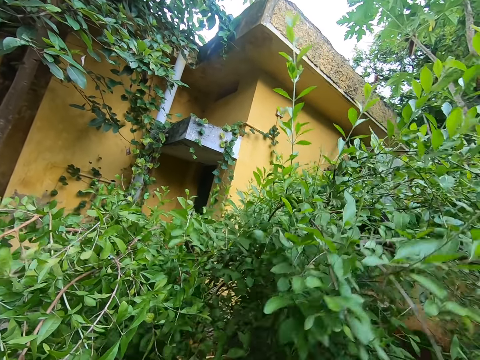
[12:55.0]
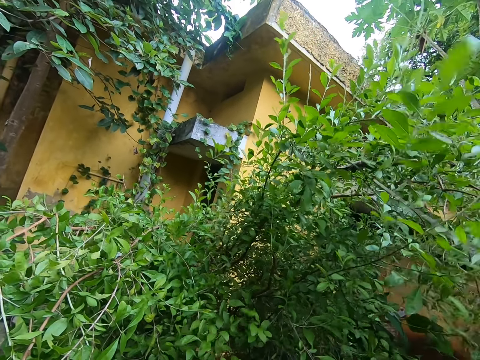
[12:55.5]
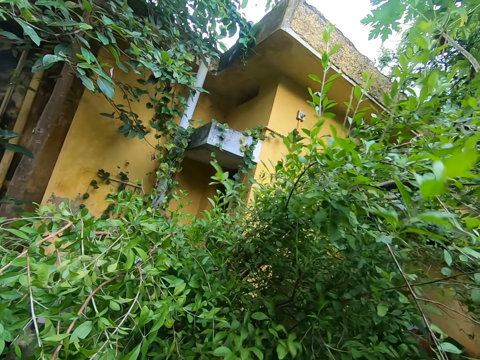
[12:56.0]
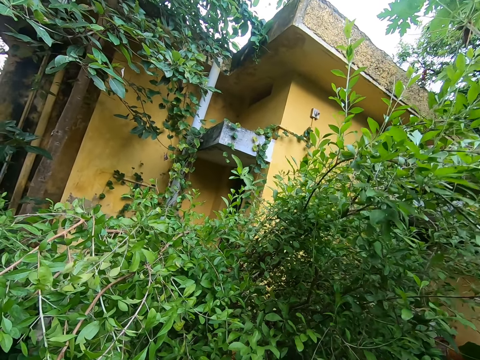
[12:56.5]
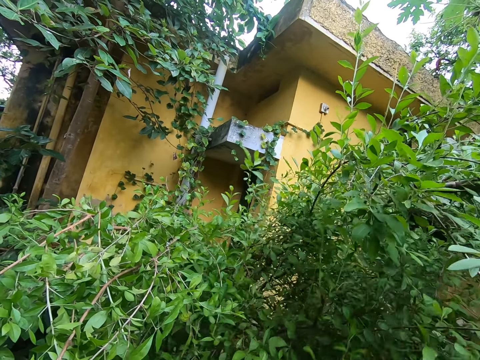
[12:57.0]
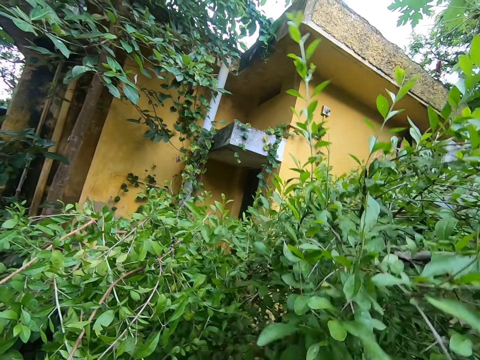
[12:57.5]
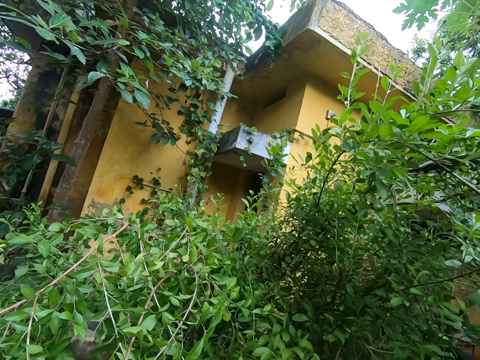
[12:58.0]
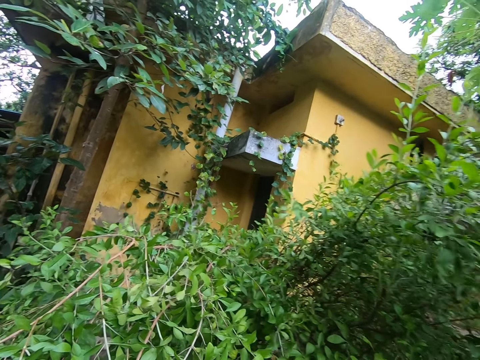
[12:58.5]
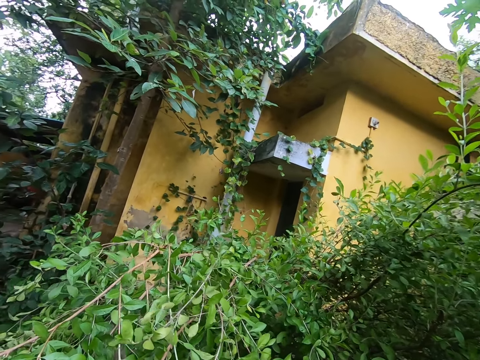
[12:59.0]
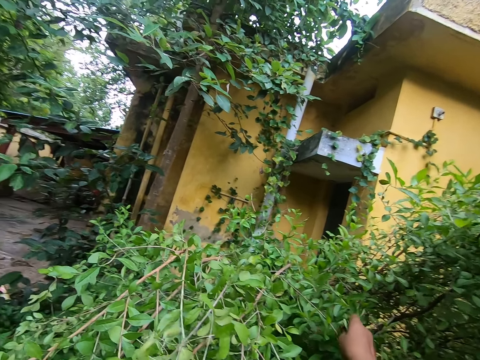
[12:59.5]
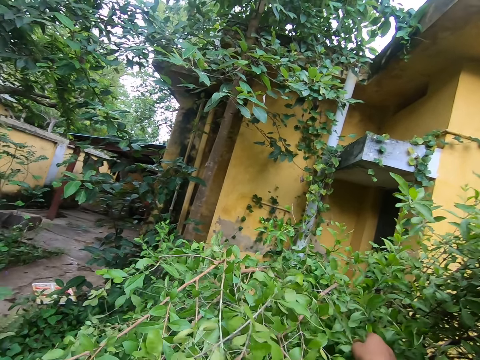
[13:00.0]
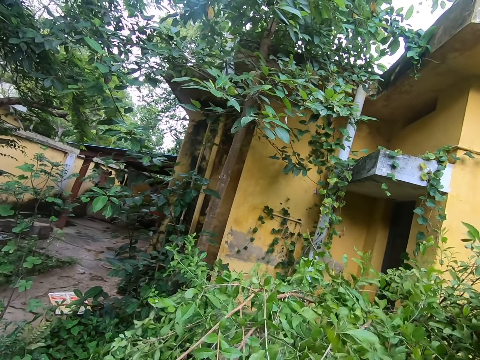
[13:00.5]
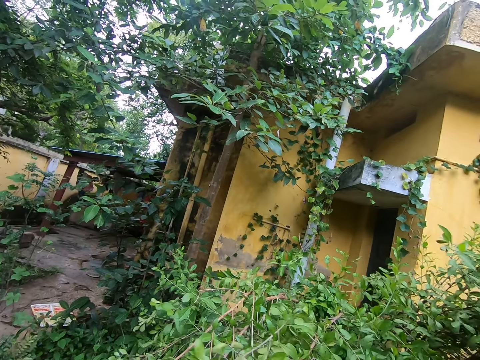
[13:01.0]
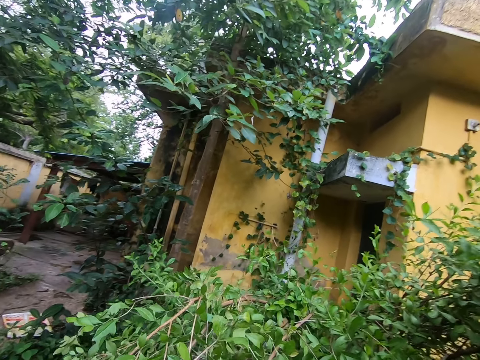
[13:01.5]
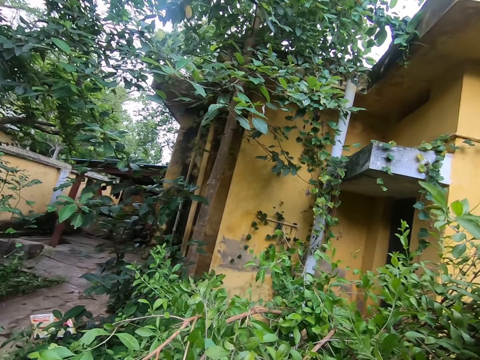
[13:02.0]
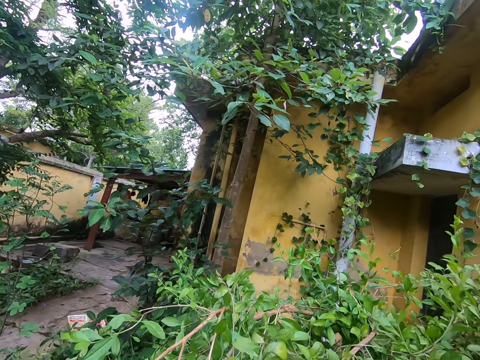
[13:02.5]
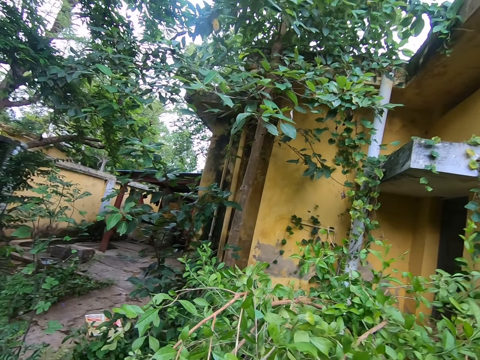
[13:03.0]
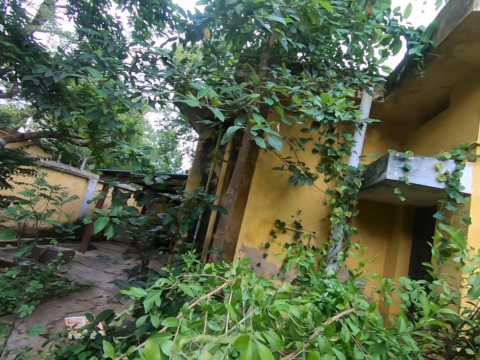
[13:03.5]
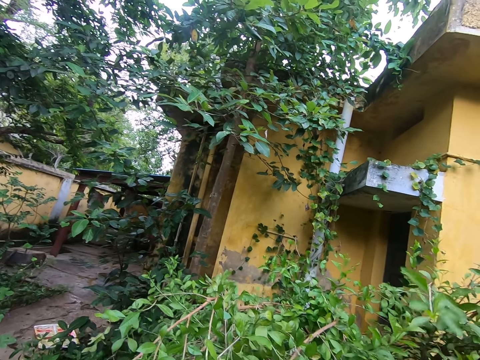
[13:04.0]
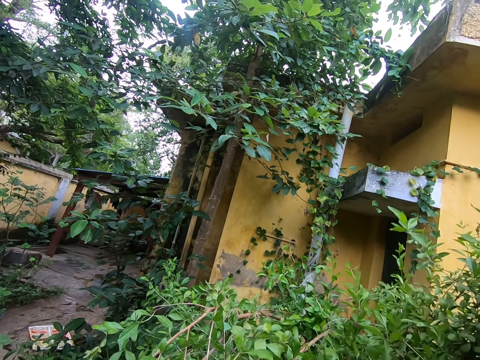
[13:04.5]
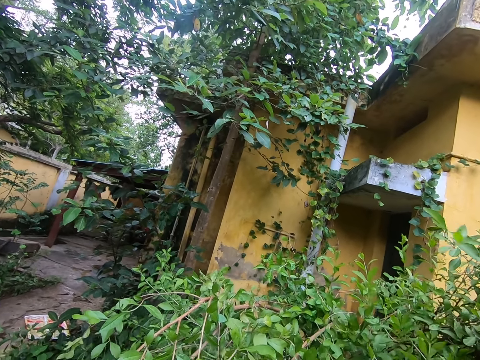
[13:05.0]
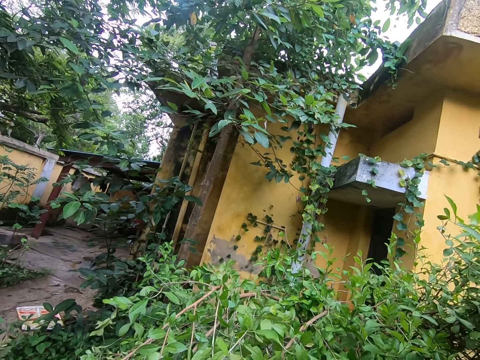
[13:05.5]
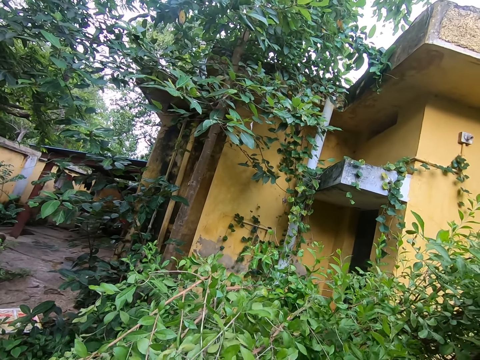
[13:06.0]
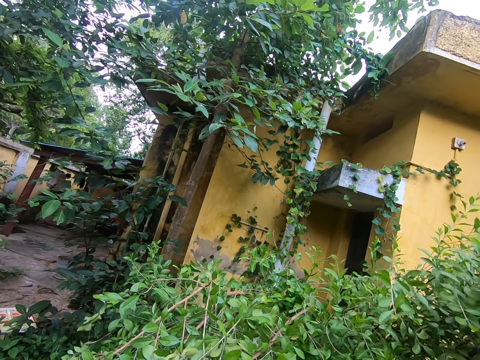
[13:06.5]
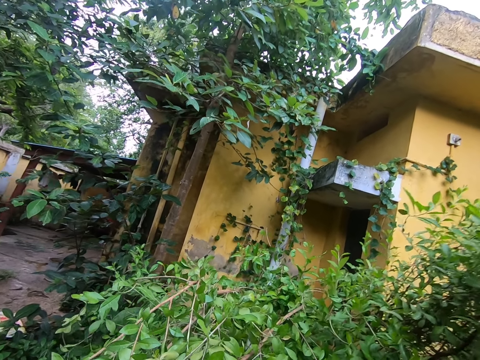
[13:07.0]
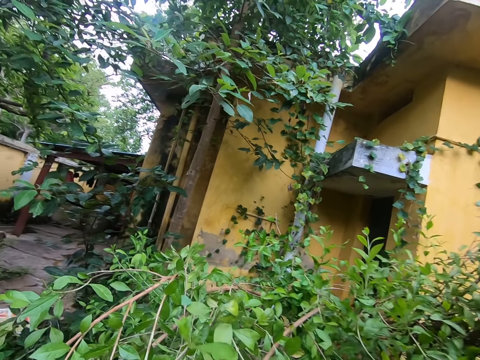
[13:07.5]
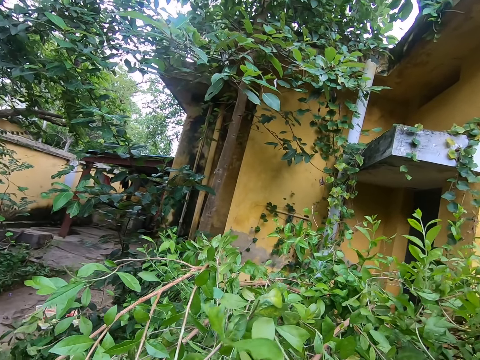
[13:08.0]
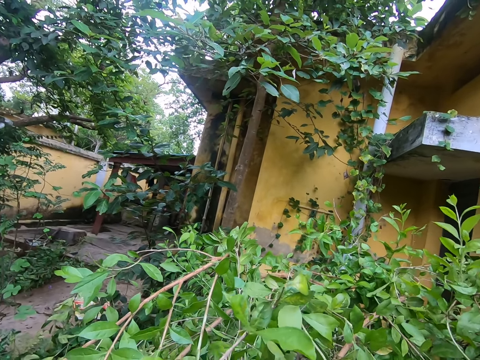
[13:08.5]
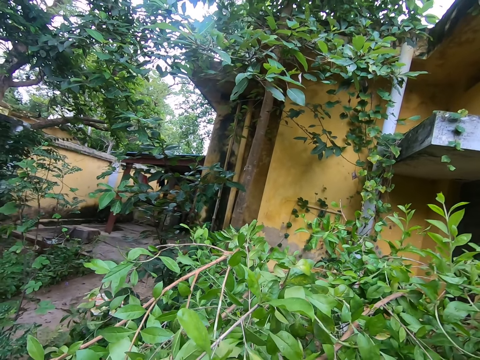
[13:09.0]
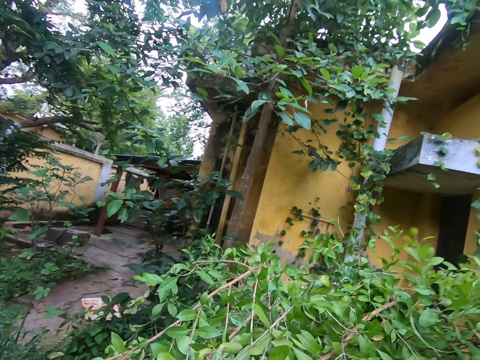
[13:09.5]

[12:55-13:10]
The camera wearer raises a hand. They put the hand down. They pick leaves.

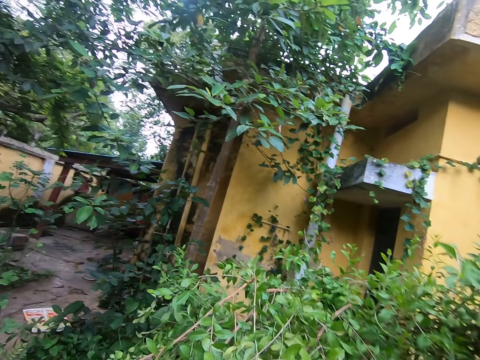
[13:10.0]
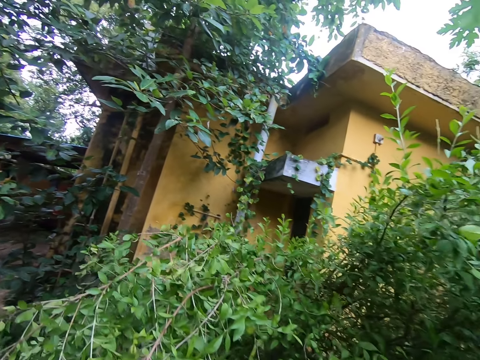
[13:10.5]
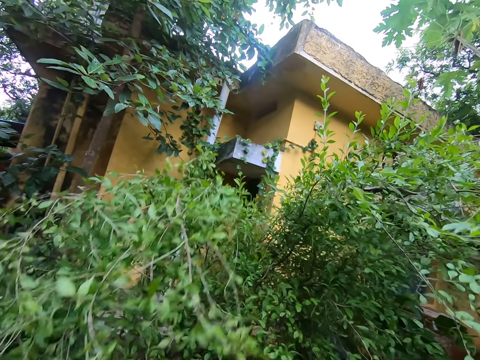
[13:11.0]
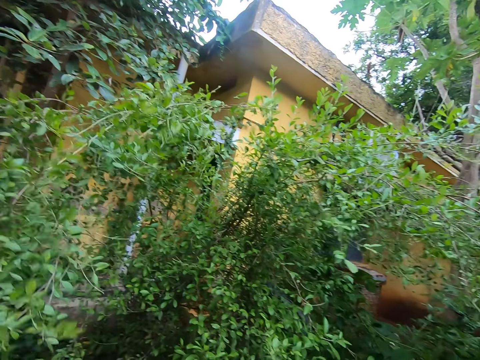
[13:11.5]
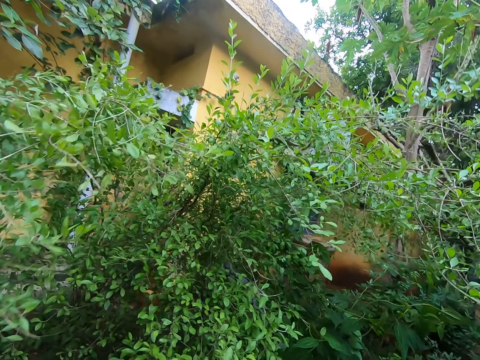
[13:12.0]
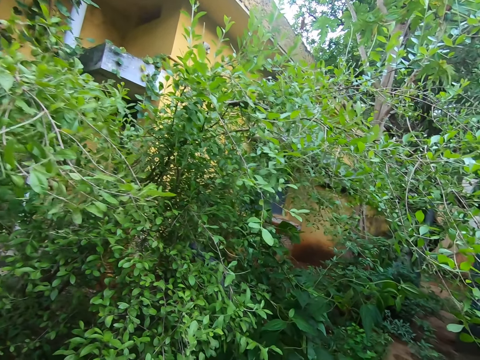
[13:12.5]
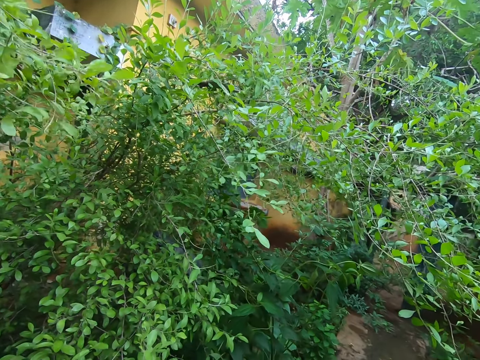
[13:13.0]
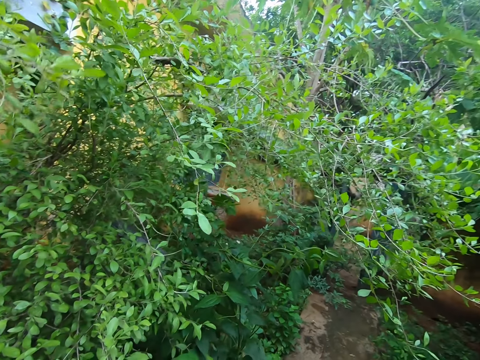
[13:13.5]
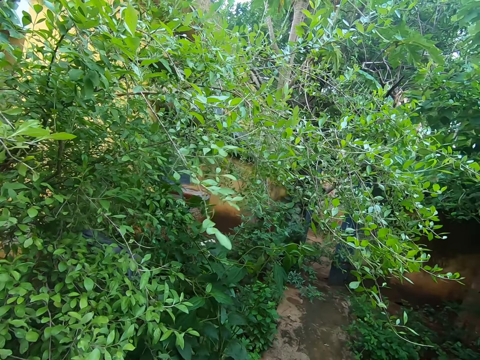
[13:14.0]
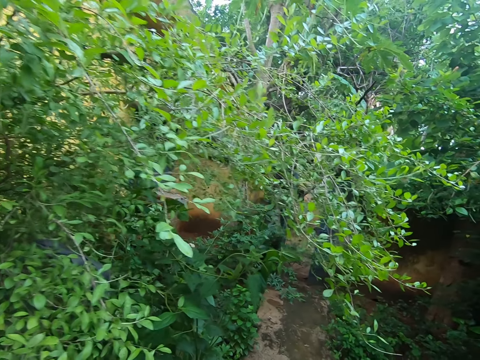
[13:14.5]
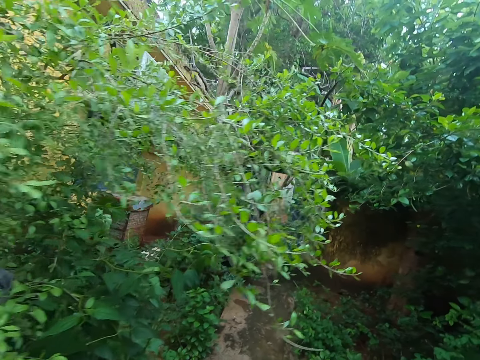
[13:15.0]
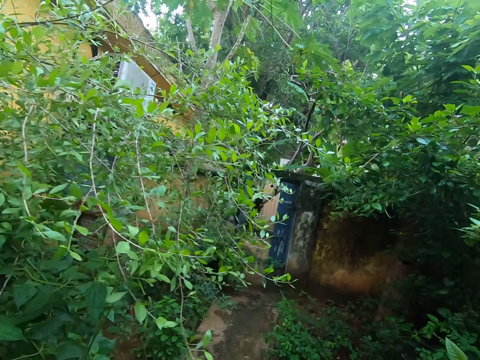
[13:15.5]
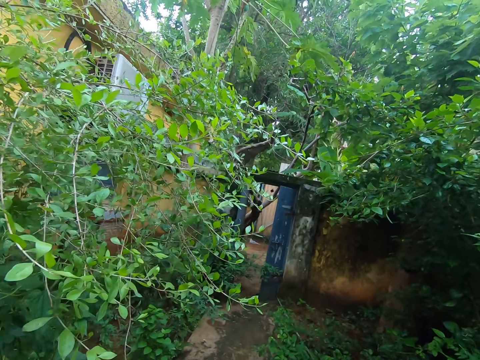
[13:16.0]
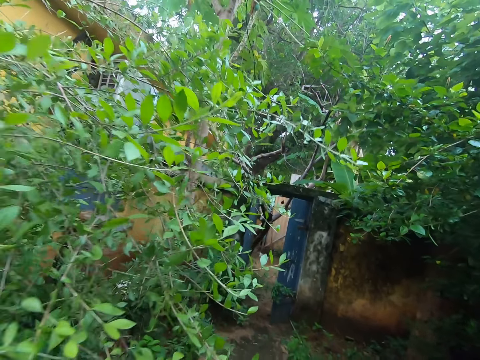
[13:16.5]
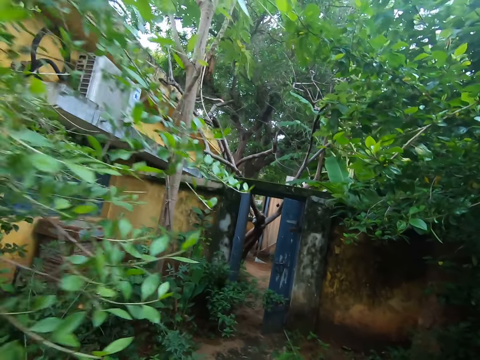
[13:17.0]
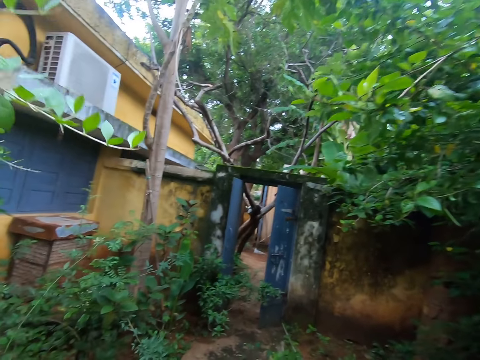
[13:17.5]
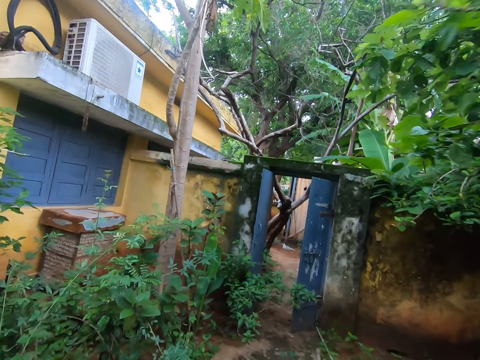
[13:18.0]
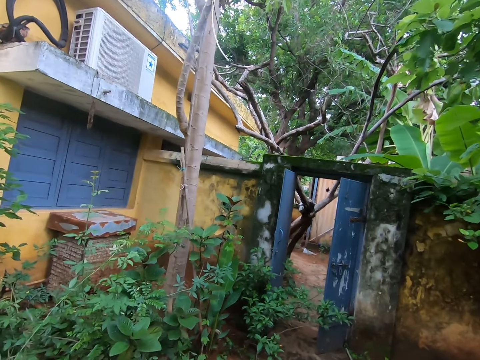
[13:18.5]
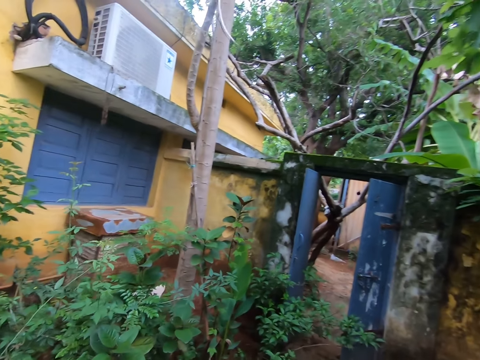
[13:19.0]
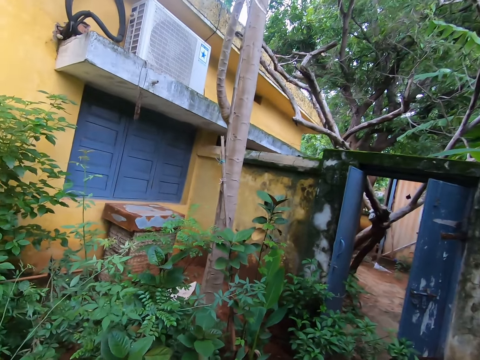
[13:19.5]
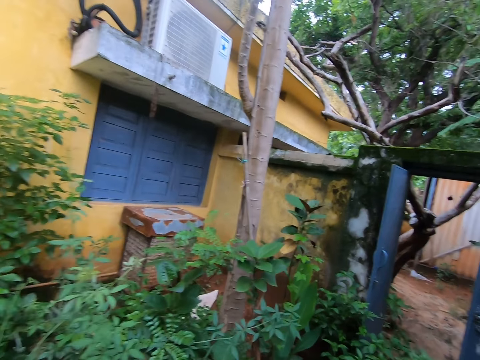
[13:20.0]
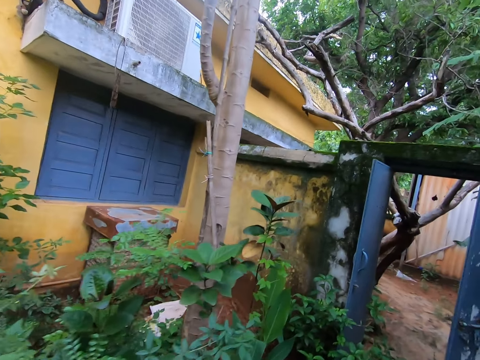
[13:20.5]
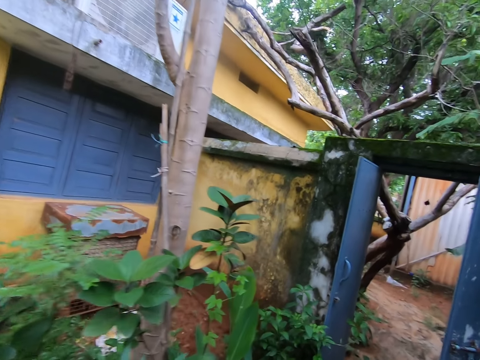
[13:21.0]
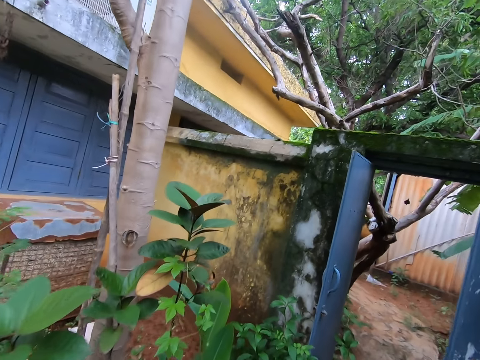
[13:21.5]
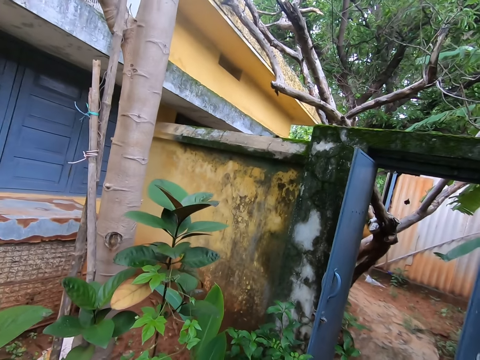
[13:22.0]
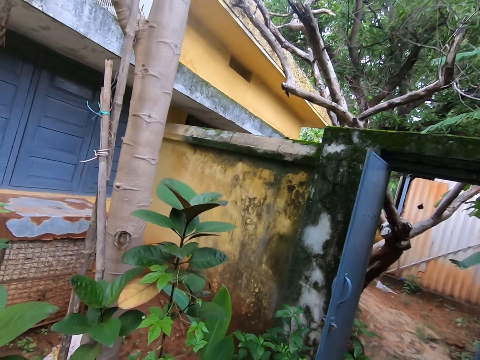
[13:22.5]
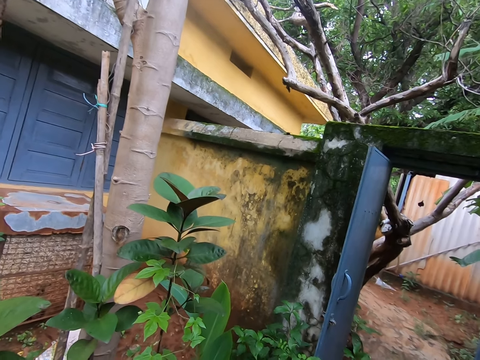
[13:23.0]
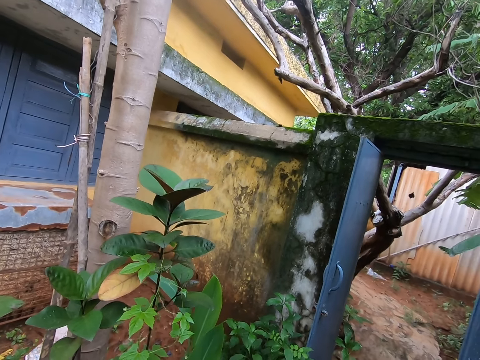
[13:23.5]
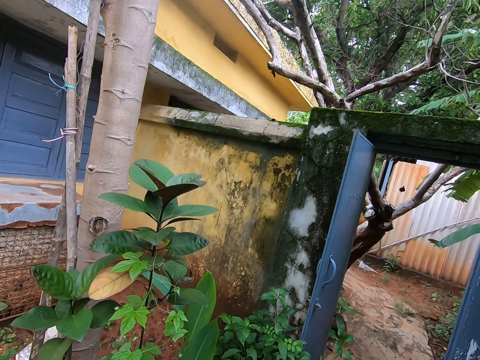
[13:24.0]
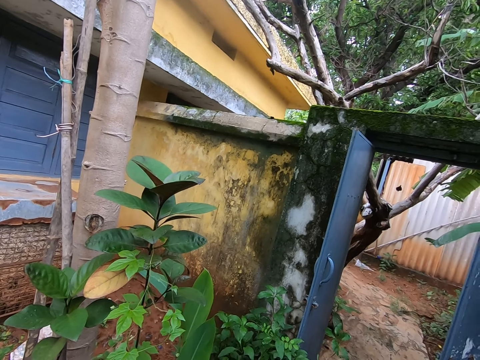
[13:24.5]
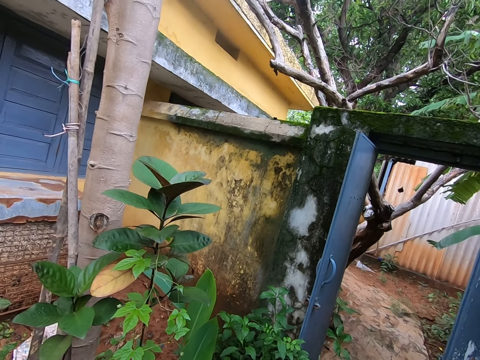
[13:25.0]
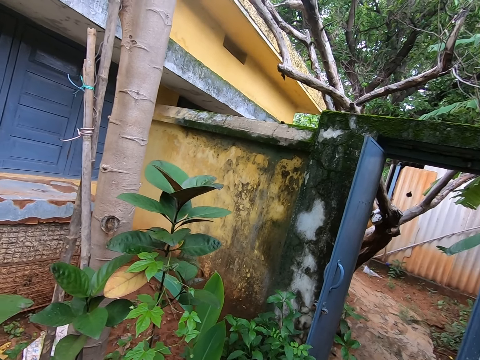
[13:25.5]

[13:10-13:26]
The camera wearer walks towards the house.
